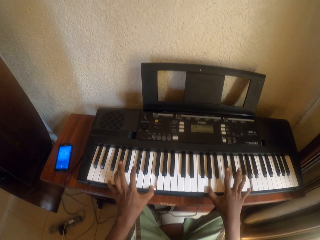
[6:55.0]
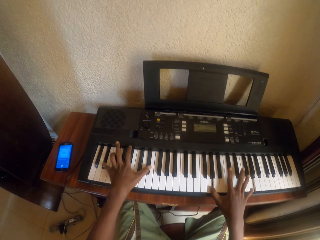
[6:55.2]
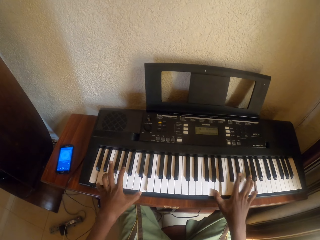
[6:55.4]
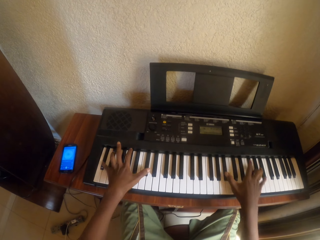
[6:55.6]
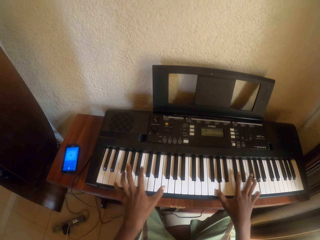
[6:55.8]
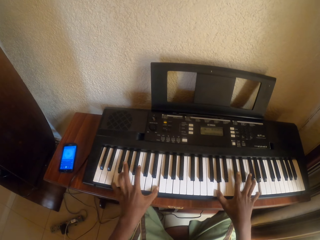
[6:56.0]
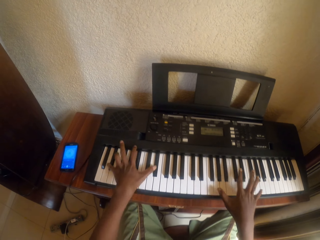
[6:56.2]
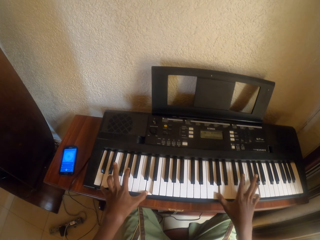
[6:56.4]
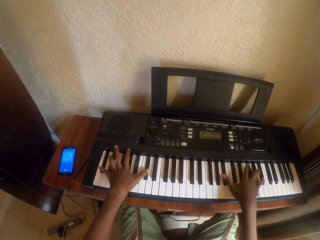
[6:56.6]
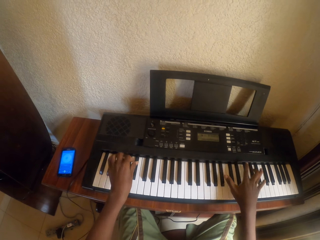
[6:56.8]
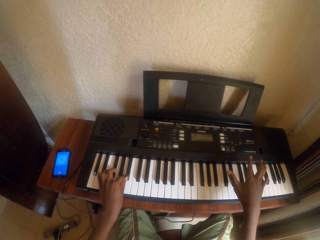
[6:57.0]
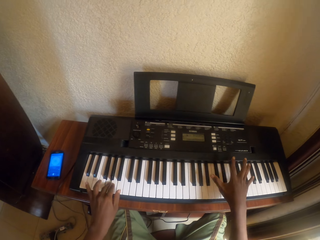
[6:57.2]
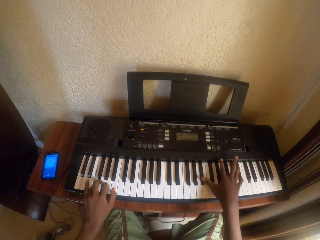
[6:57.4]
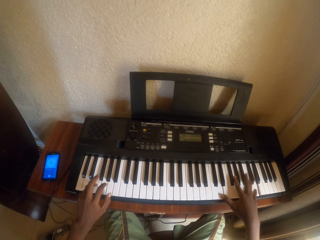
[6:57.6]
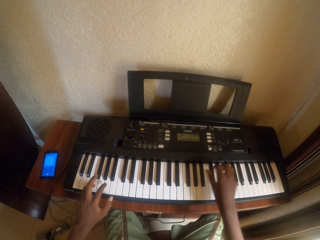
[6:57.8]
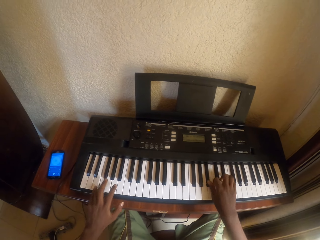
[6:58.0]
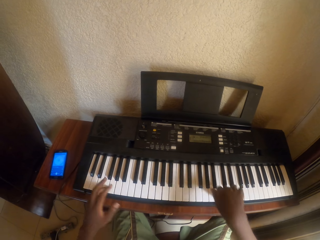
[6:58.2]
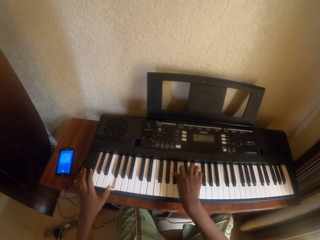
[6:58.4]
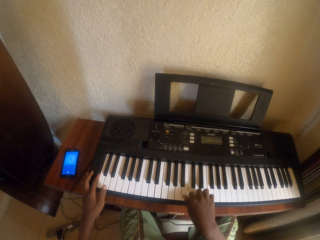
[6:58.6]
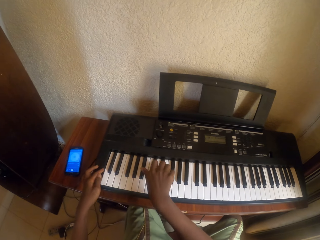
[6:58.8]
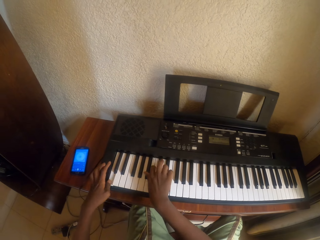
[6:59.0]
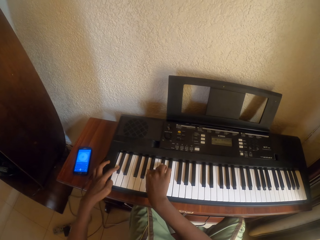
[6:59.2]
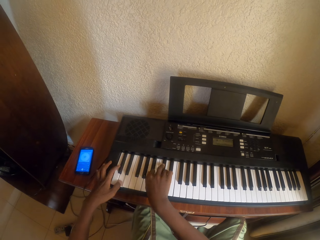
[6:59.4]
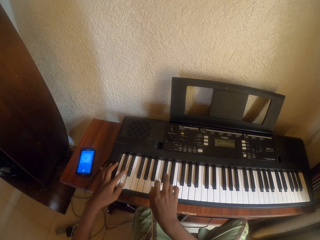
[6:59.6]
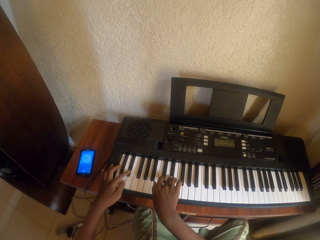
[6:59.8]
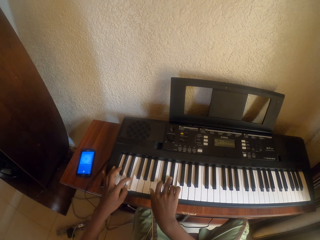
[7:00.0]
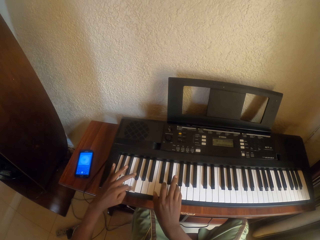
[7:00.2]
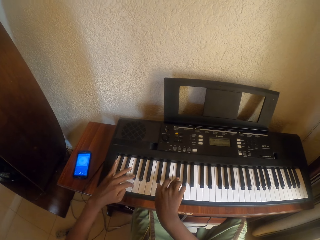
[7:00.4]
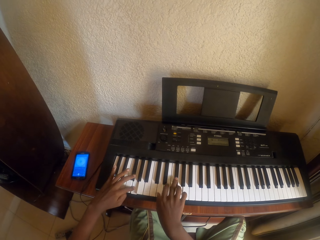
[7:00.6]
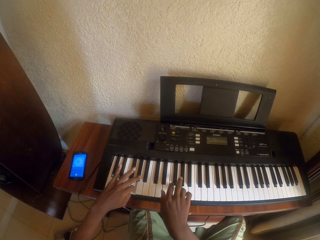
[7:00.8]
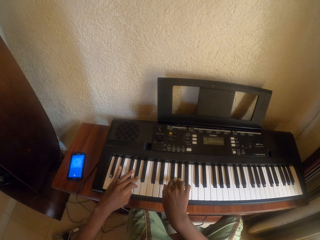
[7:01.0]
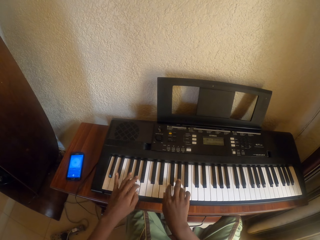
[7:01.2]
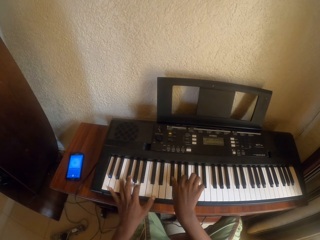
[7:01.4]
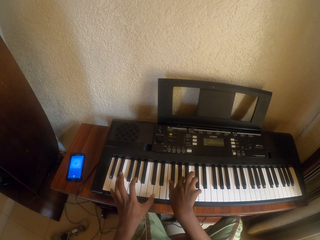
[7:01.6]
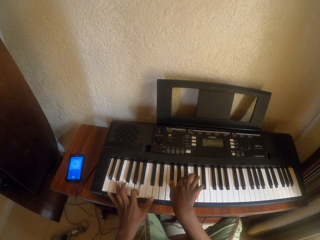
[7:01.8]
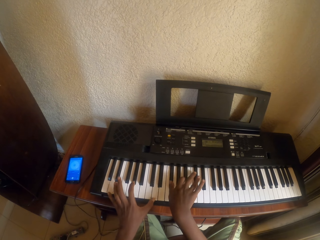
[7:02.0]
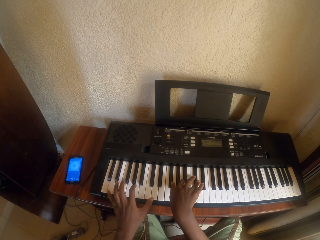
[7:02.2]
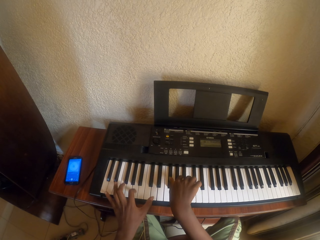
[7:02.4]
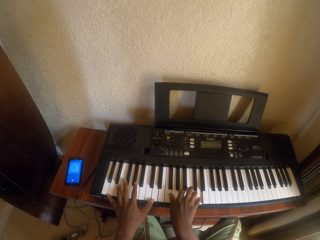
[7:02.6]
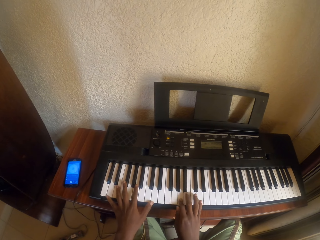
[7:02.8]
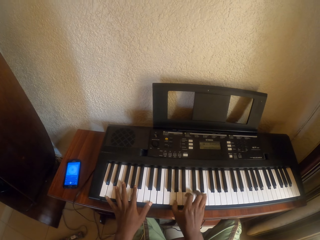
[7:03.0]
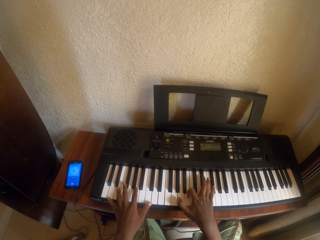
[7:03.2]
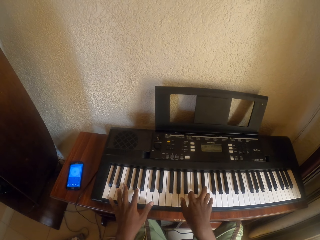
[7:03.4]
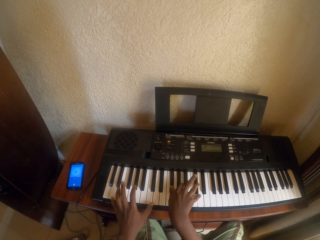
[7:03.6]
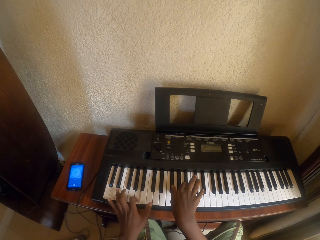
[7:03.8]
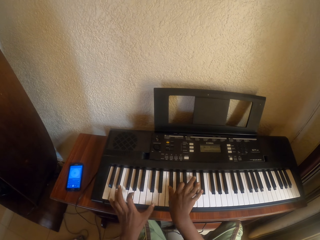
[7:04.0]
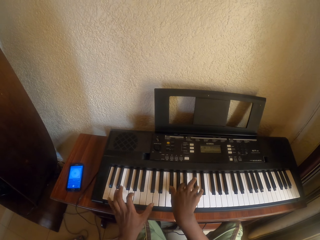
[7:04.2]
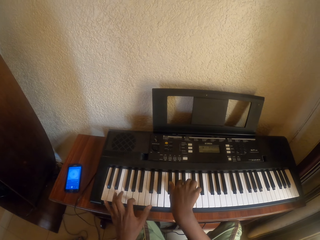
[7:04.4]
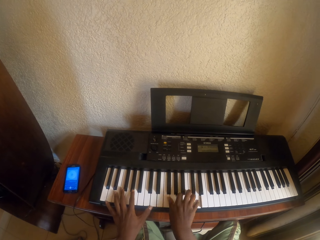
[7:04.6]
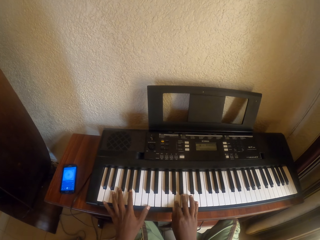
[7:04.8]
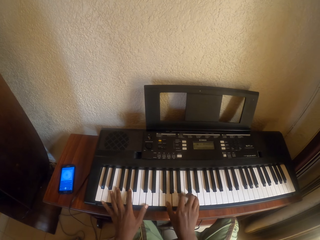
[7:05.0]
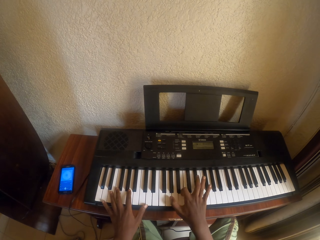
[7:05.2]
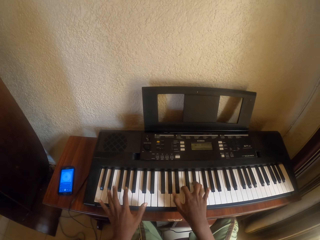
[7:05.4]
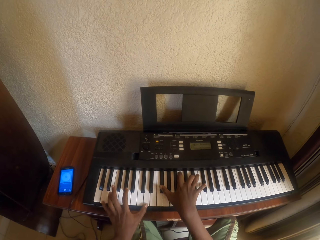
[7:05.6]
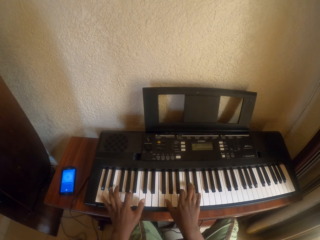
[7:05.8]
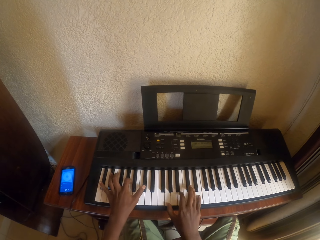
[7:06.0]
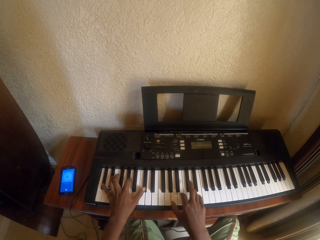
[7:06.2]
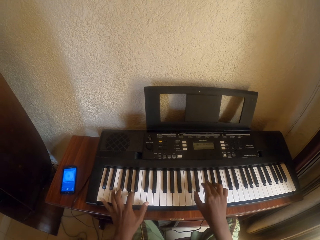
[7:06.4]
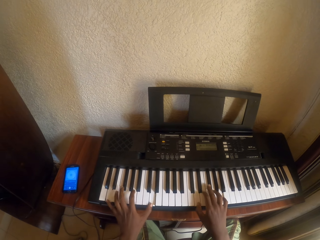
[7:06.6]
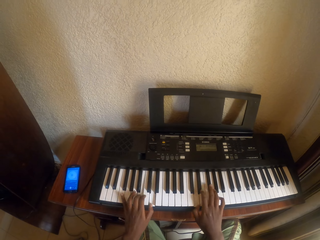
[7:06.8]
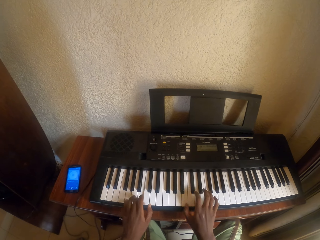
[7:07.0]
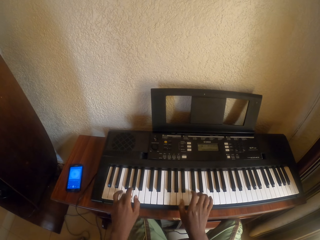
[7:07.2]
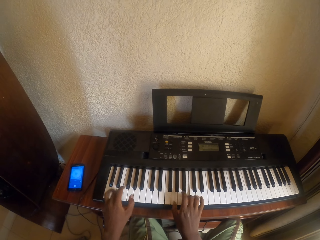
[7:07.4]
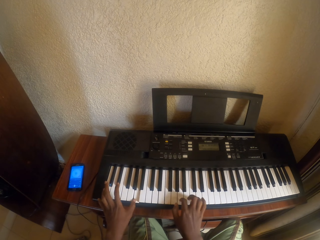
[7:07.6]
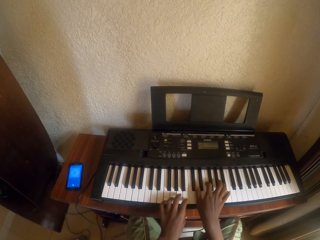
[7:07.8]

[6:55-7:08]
The camera wearer plays the piano. They play the piano repeatedly.

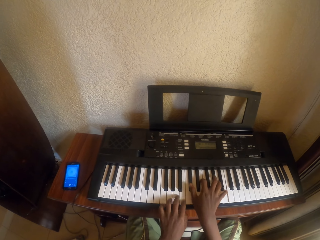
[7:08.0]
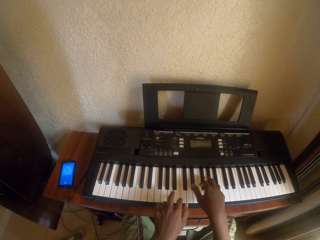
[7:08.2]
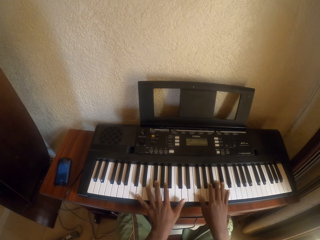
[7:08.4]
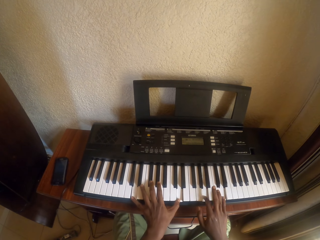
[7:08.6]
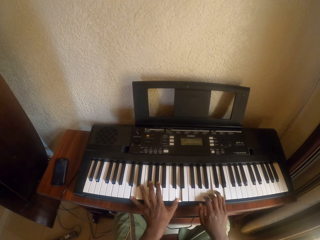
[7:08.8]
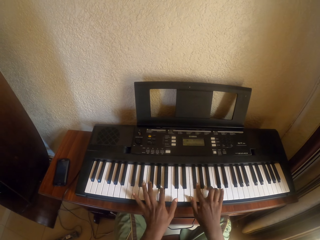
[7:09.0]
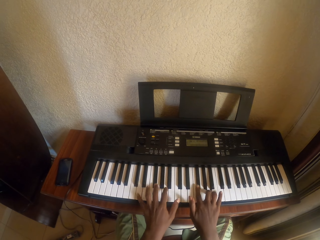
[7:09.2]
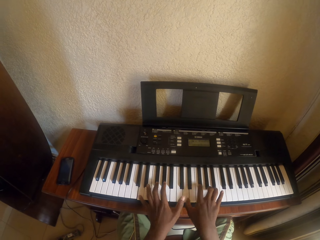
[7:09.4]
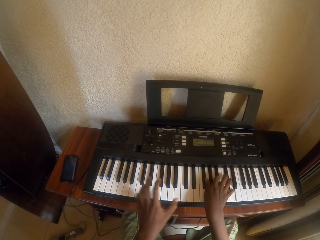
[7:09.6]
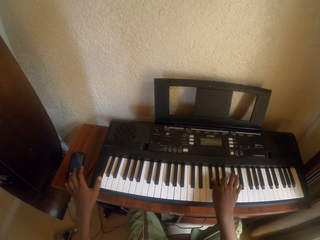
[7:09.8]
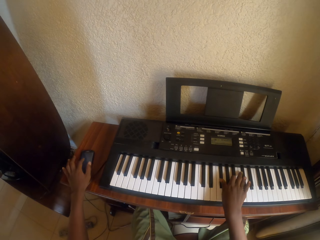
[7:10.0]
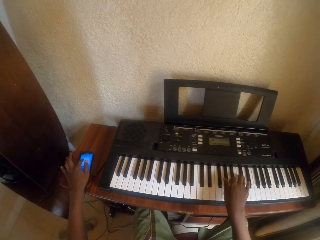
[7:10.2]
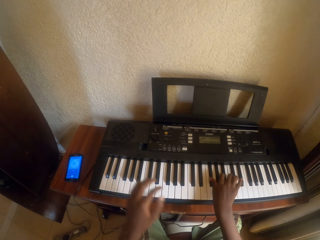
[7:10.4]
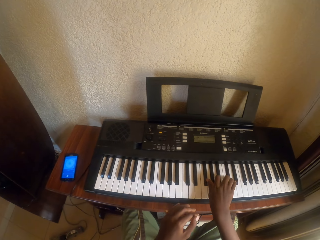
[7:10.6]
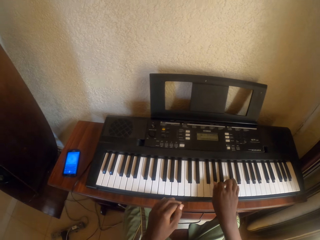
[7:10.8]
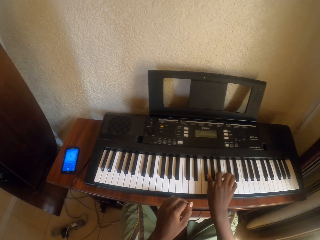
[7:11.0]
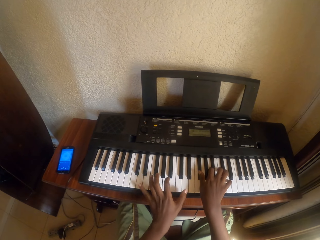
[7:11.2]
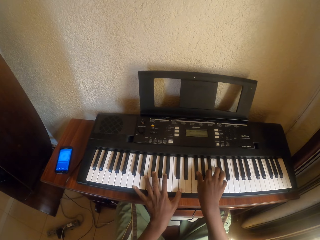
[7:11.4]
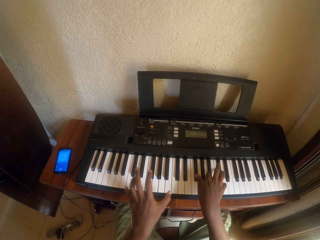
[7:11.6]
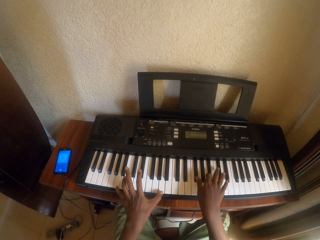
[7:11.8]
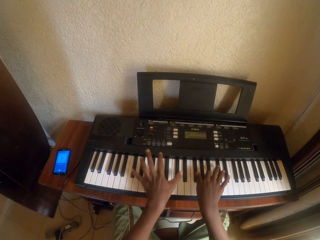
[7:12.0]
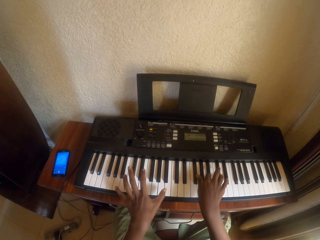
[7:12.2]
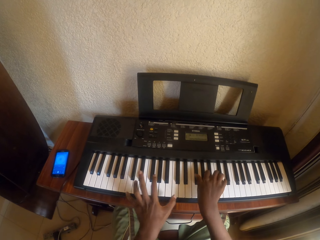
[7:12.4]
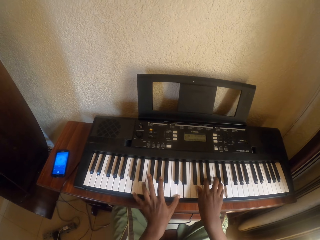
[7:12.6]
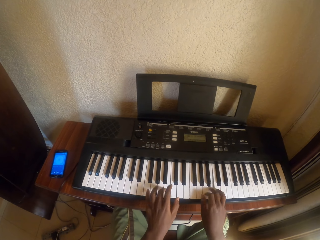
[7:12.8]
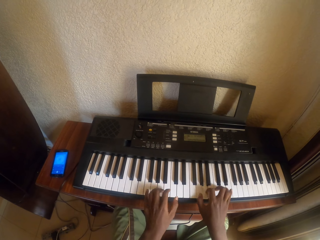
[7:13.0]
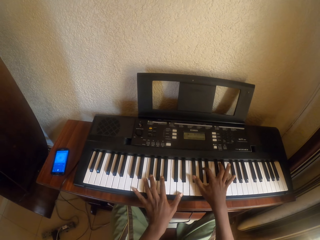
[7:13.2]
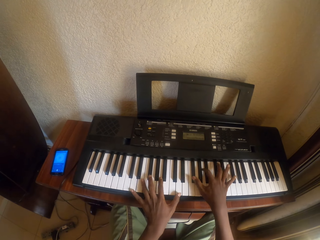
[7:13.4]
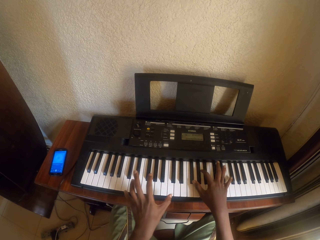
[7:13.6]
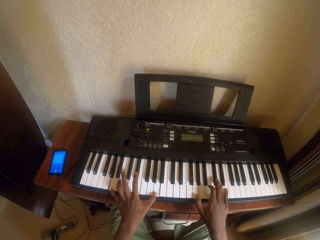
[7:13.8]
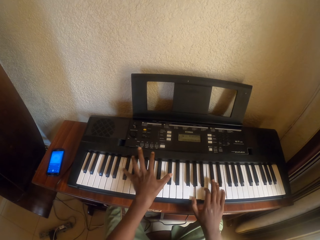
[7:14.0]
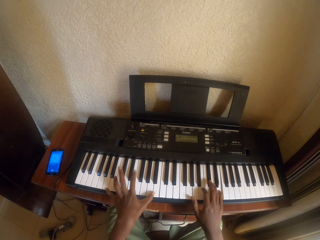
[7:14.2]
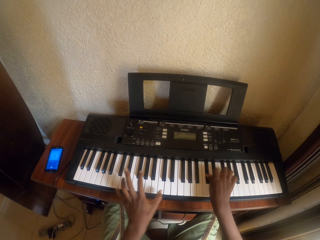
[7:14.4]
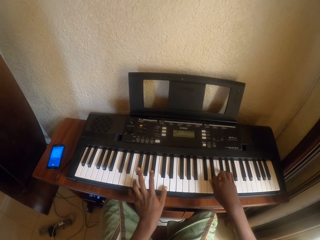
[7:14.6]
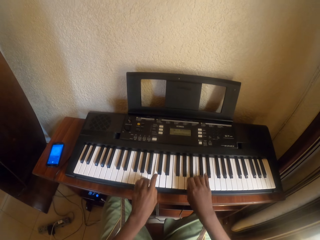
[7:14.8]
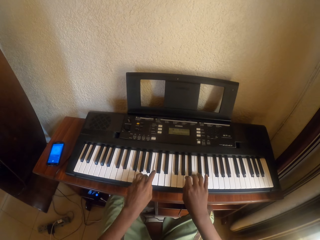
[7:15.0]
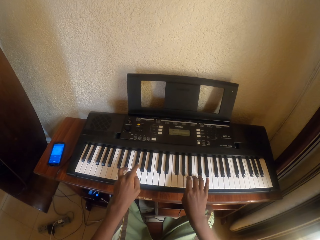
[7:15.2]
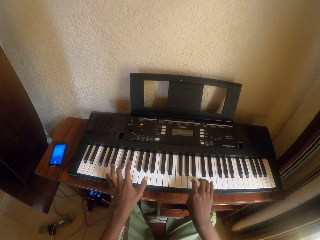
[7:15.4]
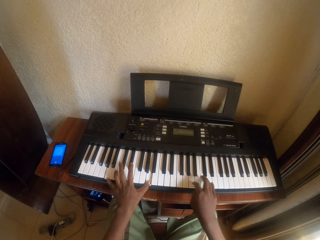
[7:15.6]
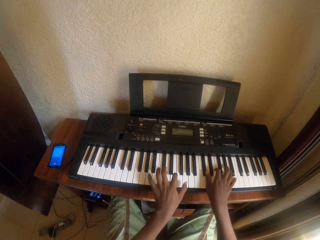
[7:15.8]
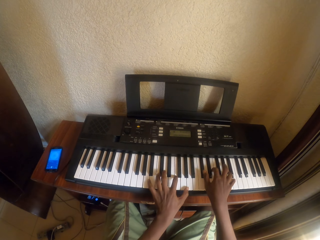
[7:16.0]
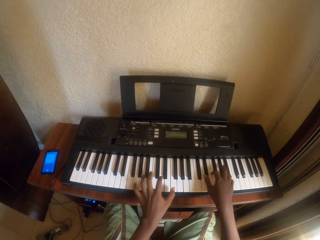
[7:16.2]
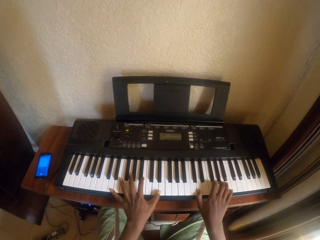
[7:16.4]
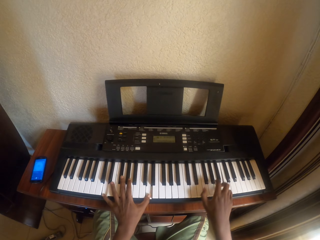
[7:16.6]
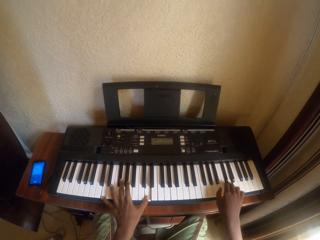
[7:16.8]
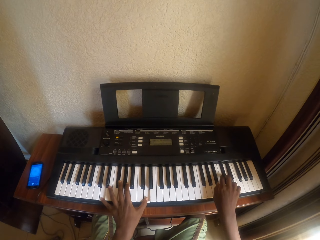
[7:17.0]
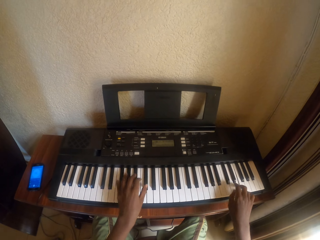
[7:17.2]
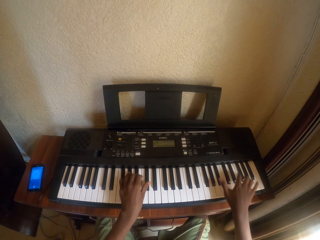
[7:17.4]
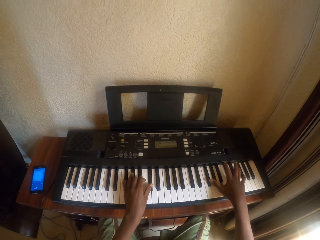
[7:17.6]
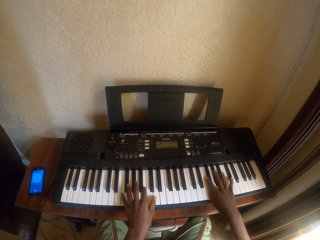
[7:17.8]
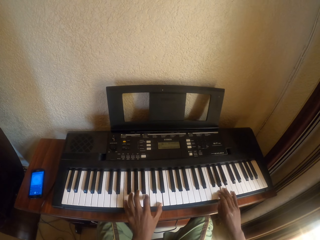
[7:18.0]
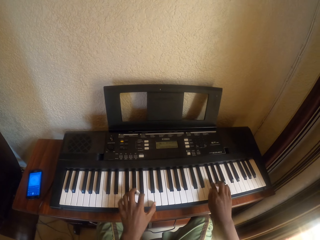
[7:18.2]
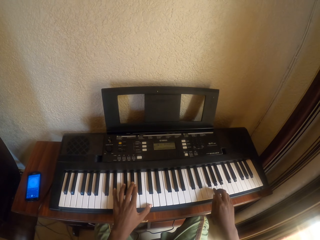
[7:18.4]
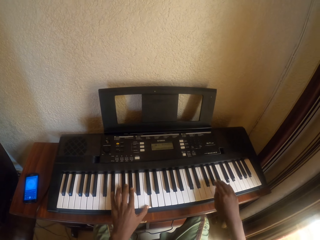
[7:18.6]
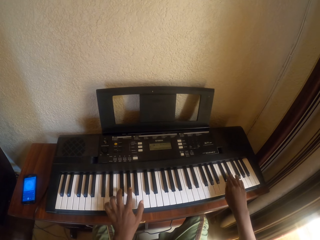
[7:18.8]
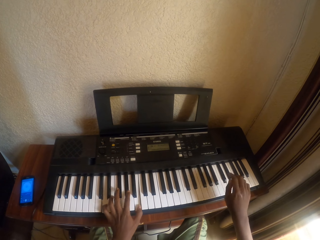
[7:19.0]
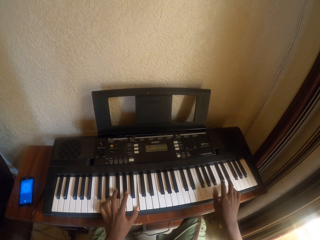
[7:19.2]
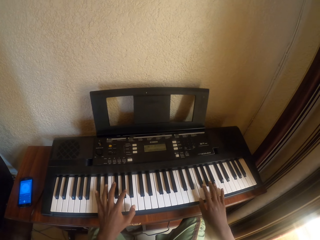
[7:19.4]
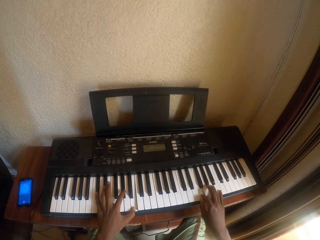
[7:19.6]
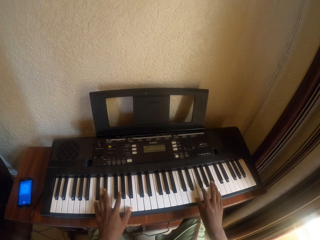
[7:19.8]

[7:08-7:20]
The camera wearer operates the phone. They touch the phone. They play the piano. They play the piano repeatedly.
